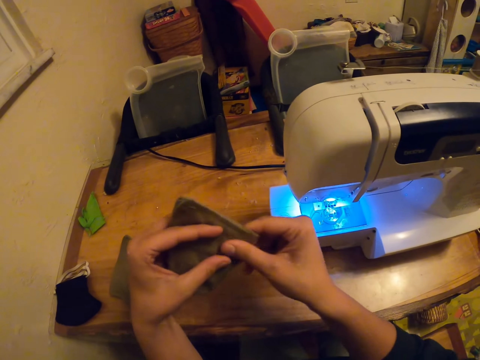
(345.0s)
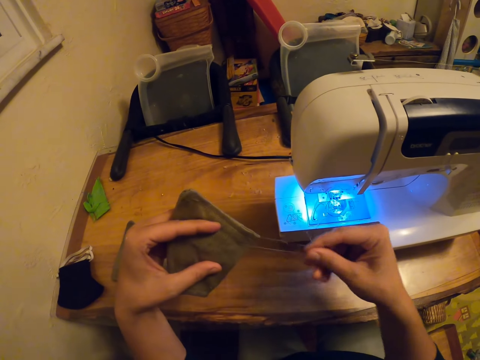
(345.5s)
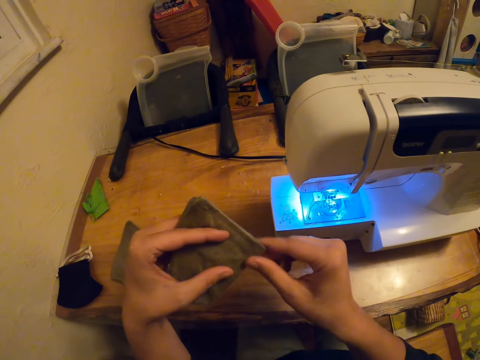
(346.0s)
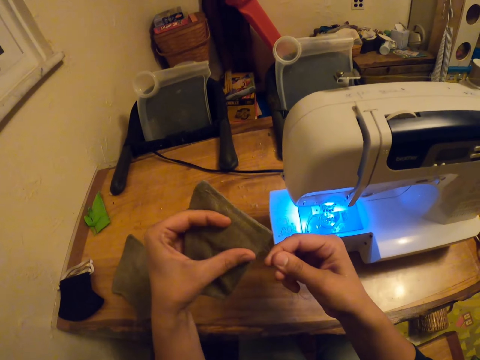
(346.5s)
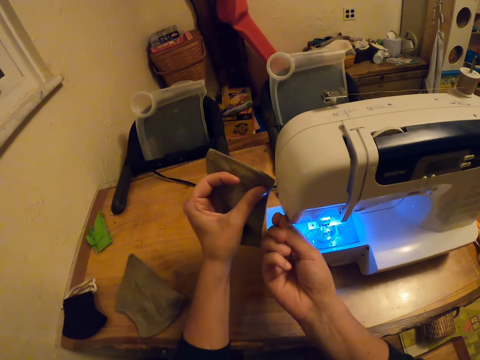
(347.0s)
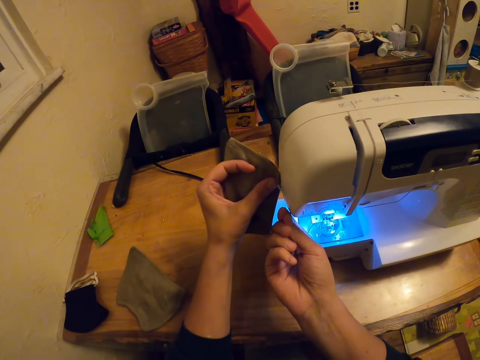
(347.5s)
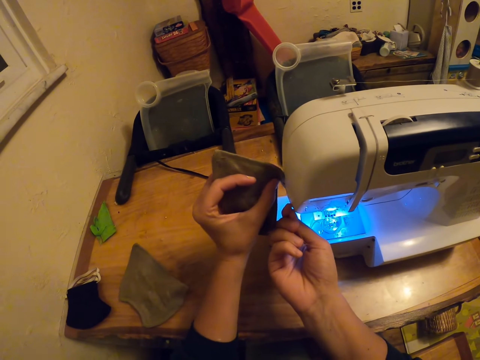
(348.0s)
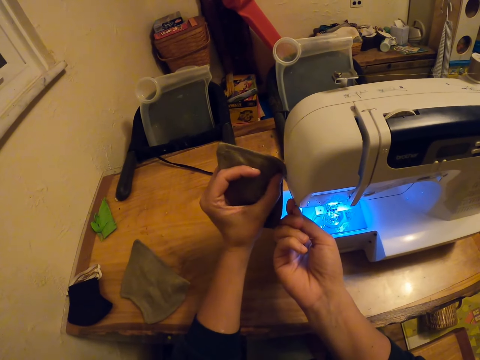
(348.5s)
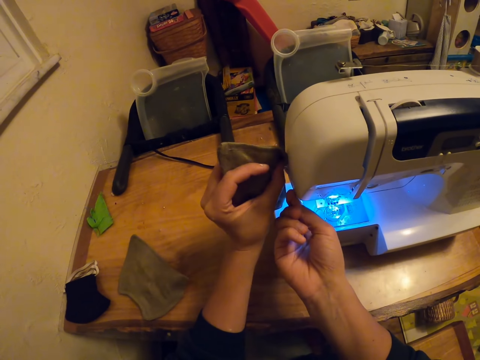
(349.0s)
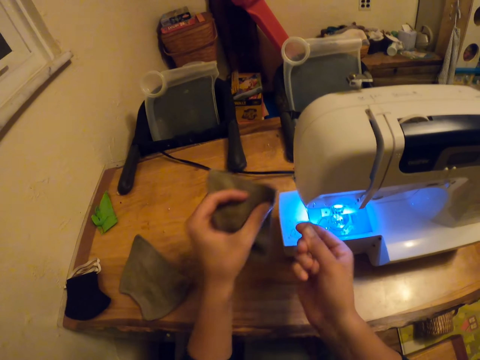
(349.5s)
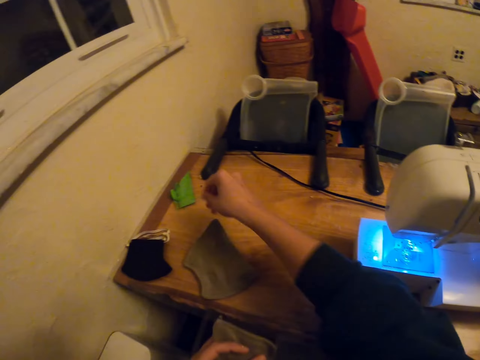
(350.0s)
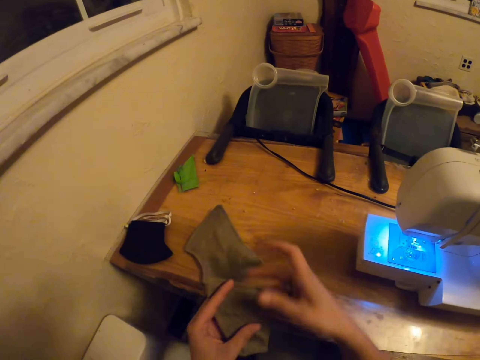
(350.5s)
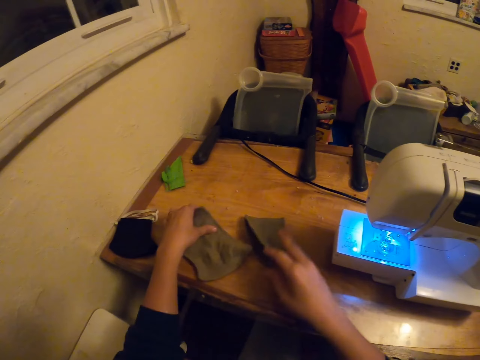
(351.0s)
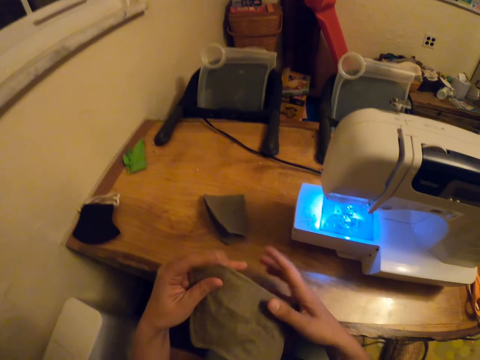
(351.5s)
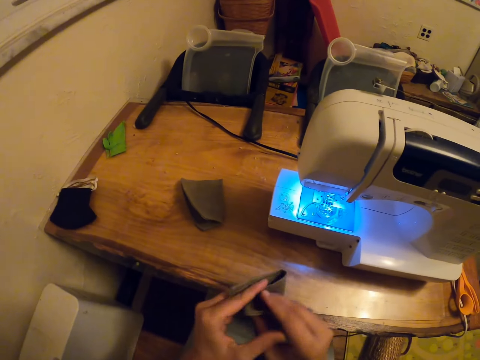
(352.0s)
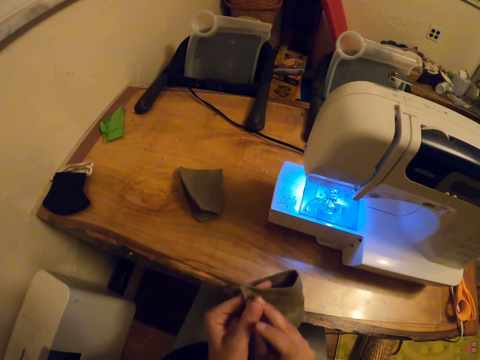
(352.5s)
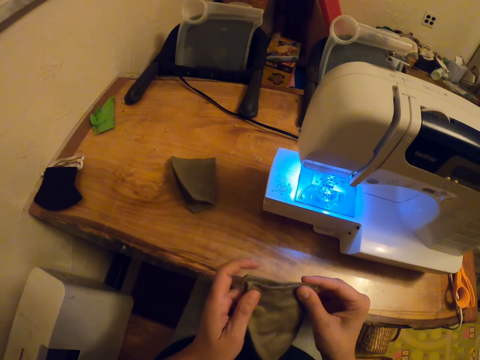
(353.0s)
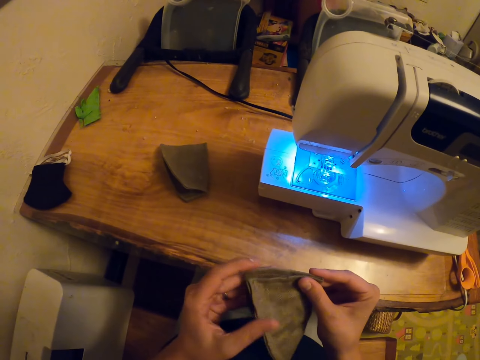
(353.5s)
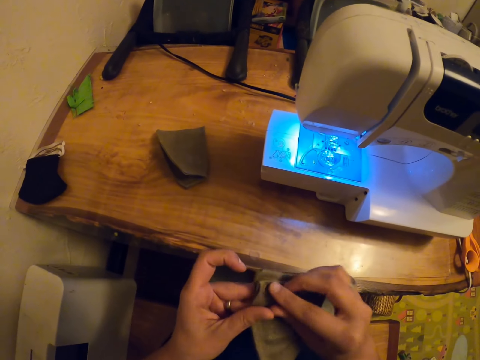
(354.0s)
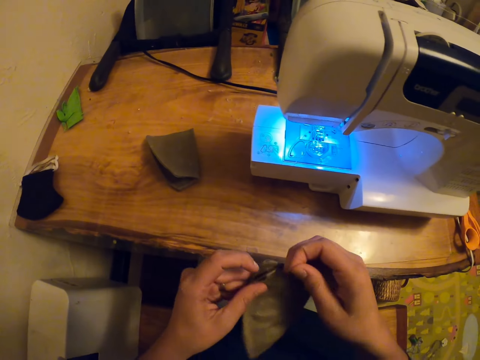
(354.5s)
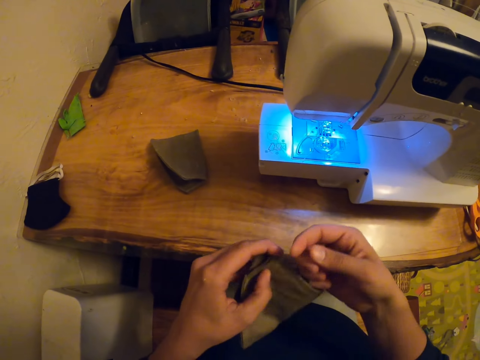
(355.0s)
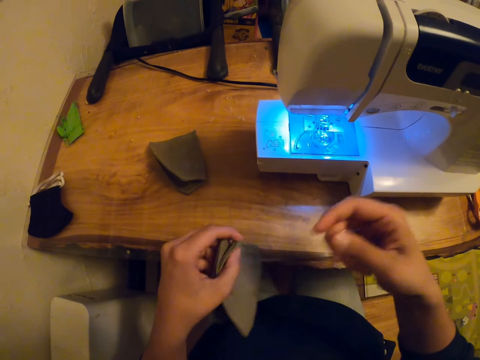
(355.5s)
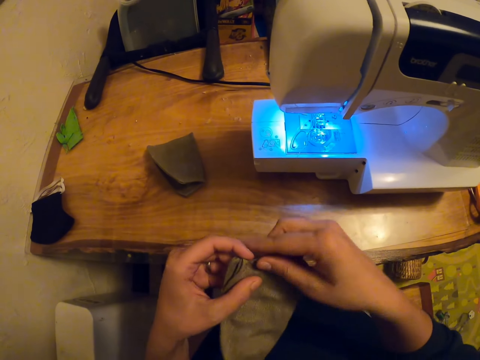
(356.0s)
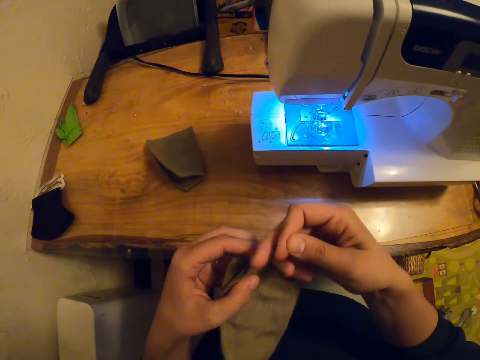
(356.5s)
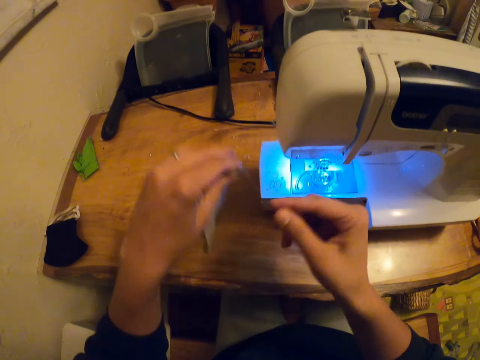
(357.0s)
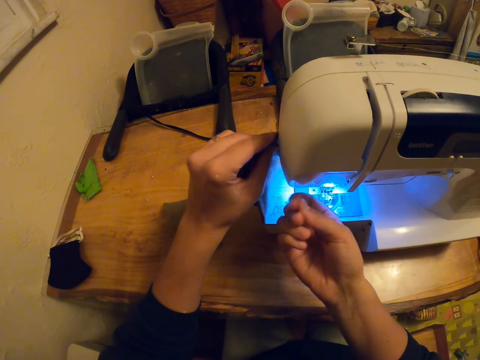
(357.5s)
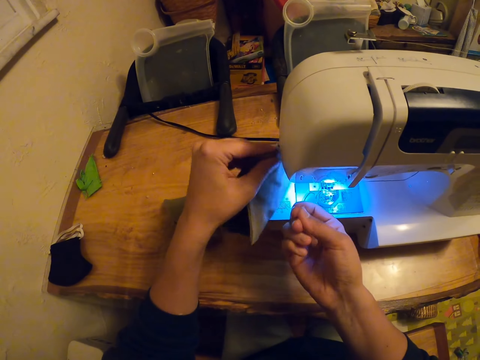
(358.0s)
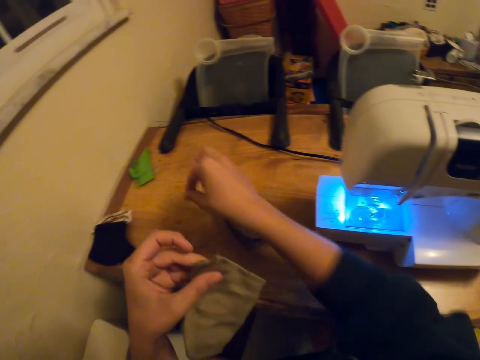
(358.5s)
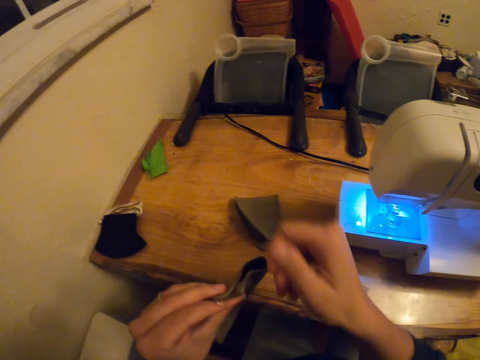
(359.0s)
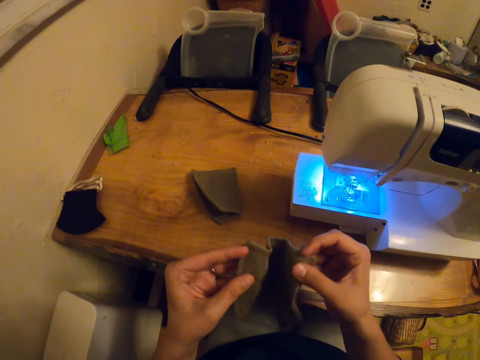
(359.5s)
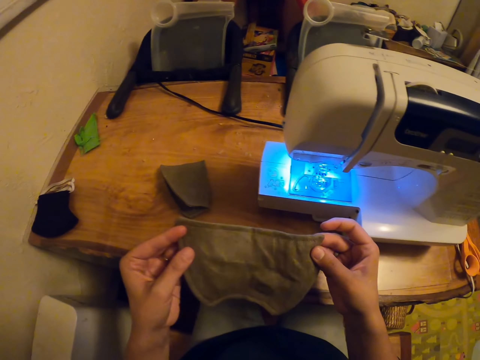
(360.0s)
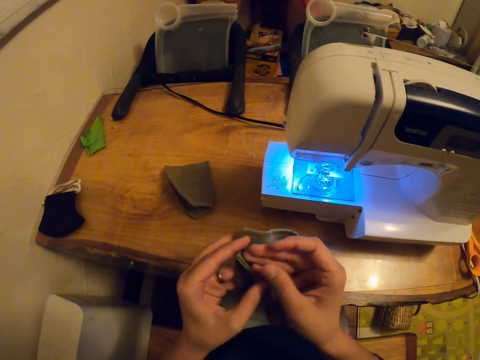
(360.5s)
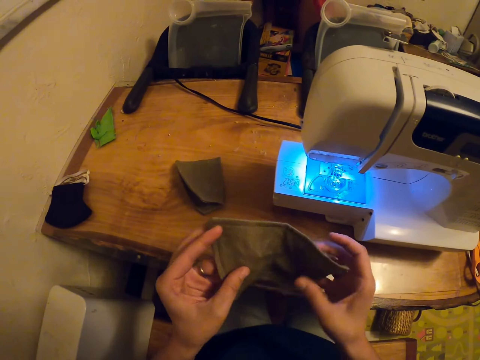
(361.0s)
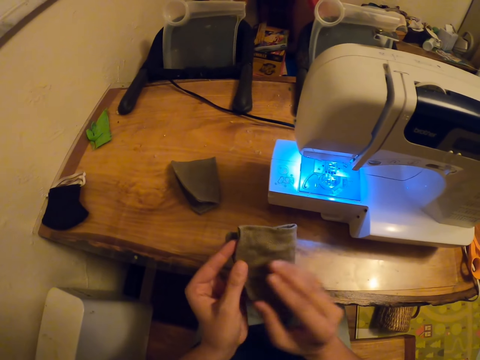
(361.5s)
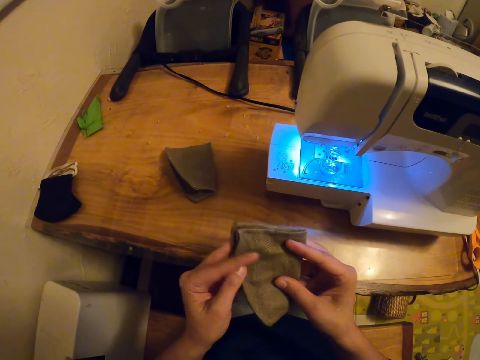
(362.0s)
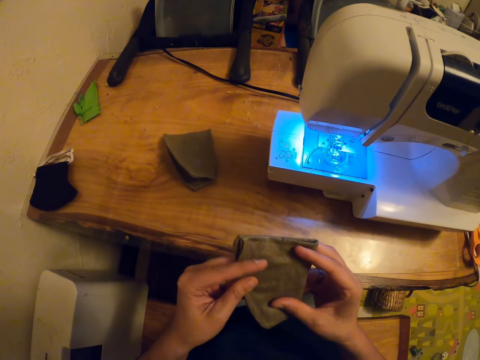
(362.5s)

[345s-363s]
The camera wearer removes the threads from the cloth. They cut the thread. They hold the sewing machine. They drop the thread on the table. They put the cloth on the table. They take the cloth from the table. They fold the cloth. They pull the thread from the cloth. They cut the thread on the cloth on the sewing machine. They drop the thread on the table. They hold the cloth. They adjust the cloth. They fold the cloth.

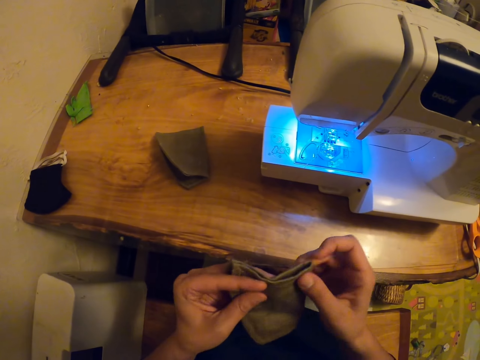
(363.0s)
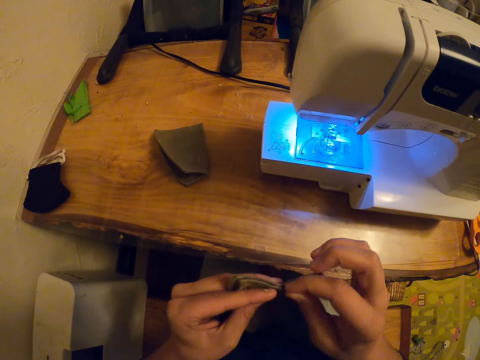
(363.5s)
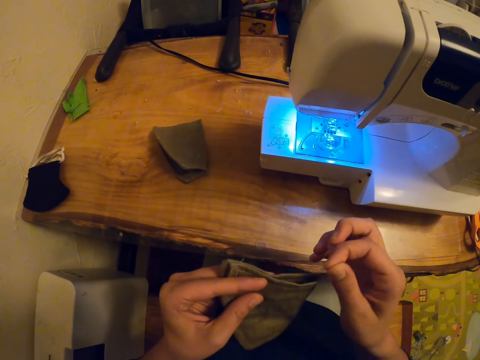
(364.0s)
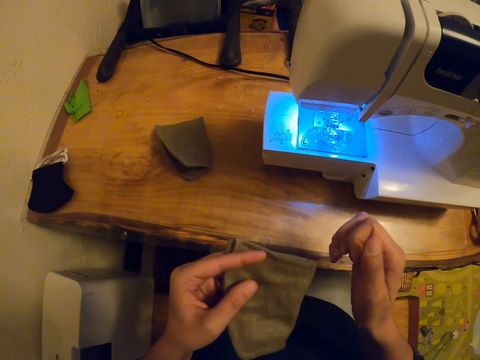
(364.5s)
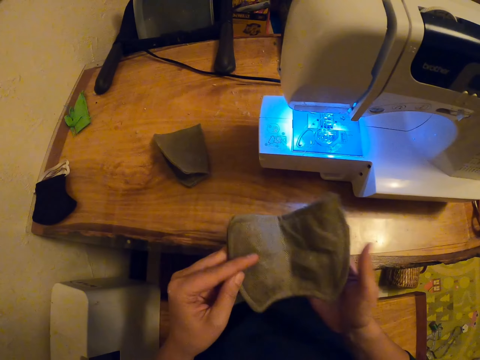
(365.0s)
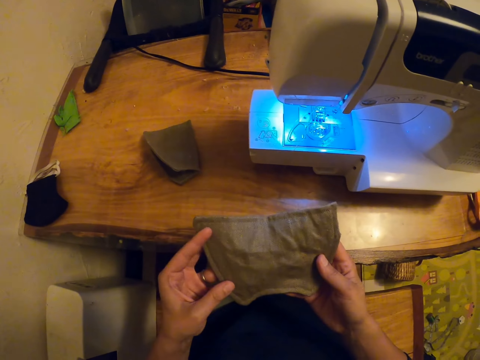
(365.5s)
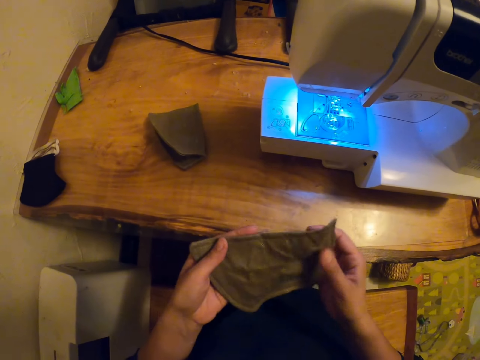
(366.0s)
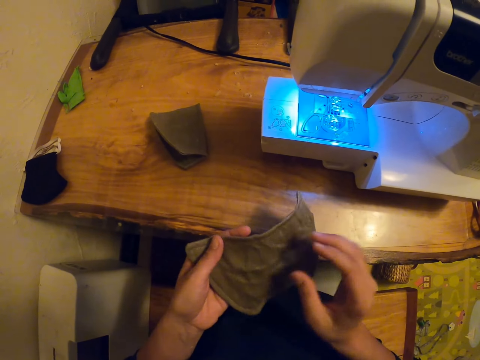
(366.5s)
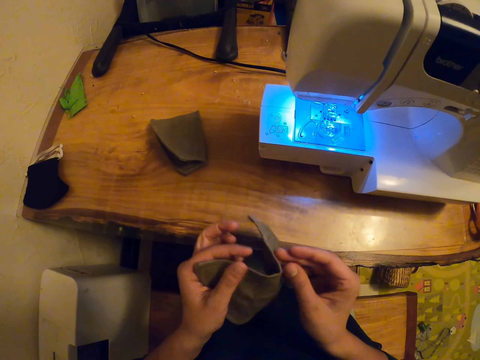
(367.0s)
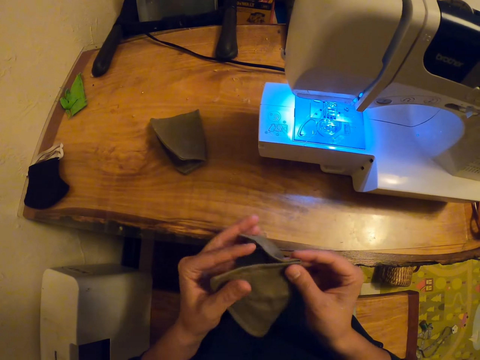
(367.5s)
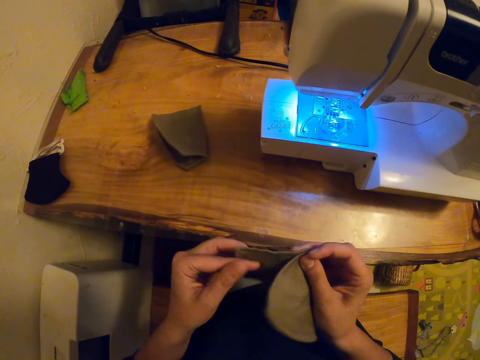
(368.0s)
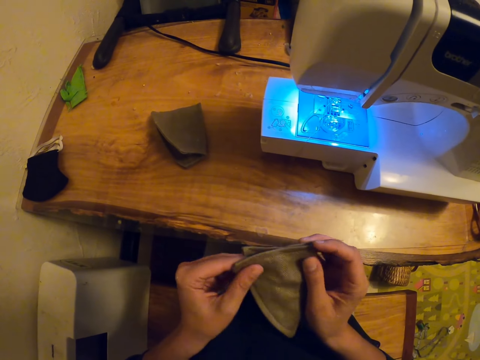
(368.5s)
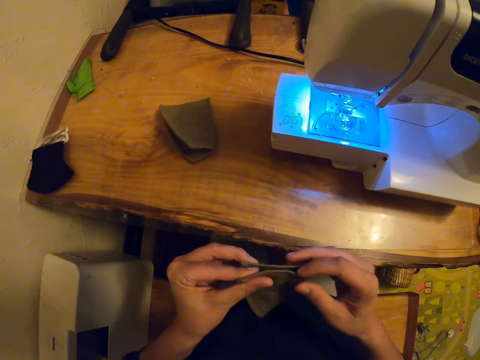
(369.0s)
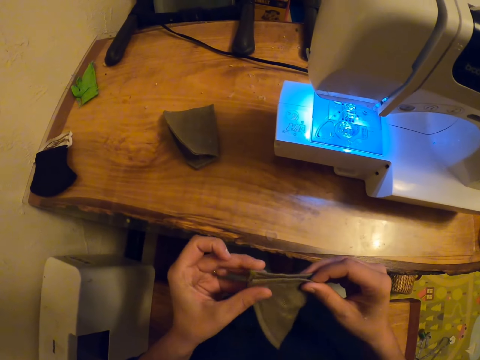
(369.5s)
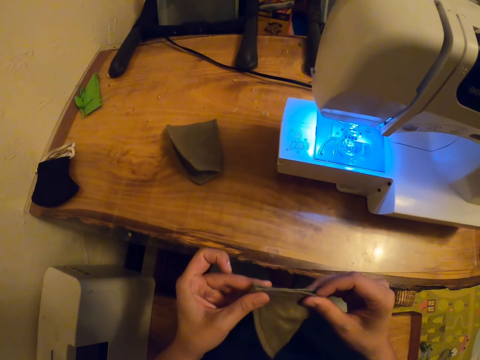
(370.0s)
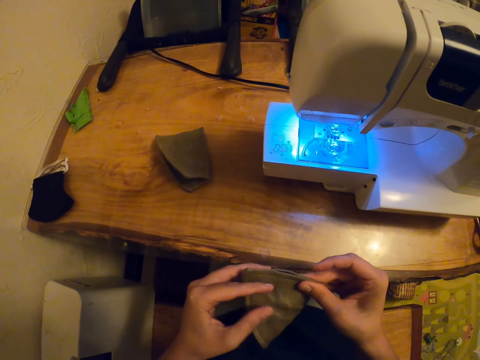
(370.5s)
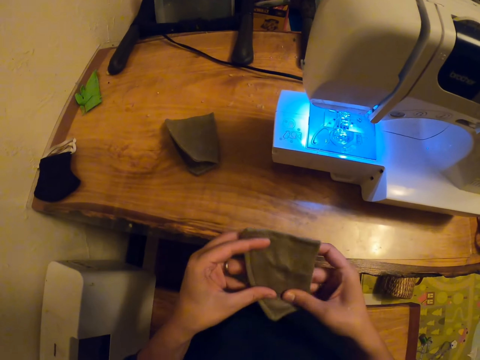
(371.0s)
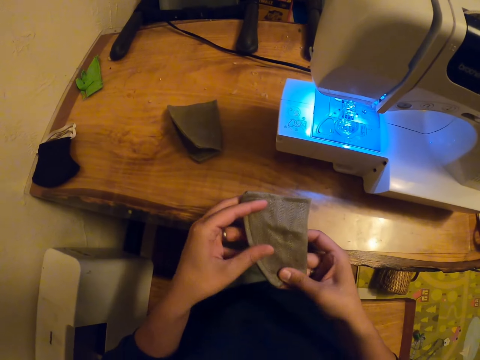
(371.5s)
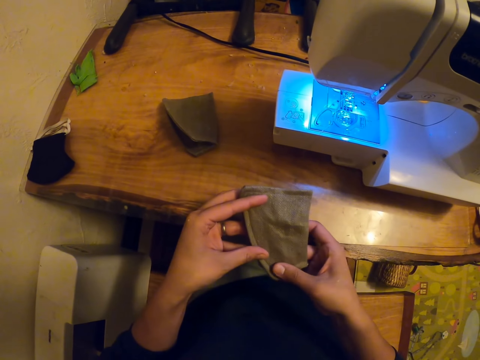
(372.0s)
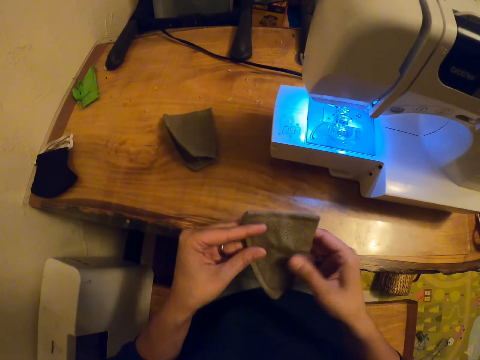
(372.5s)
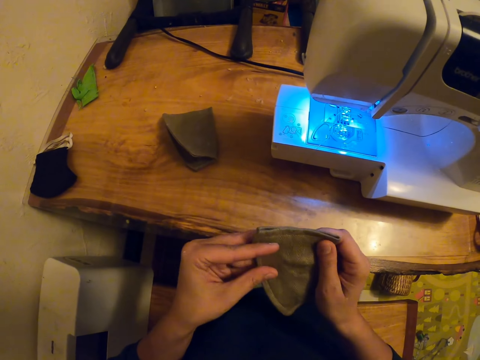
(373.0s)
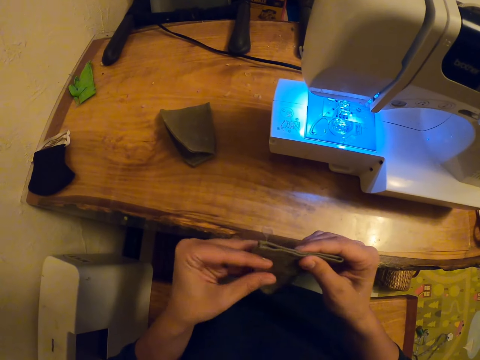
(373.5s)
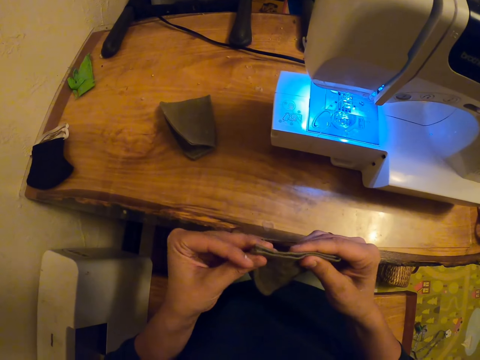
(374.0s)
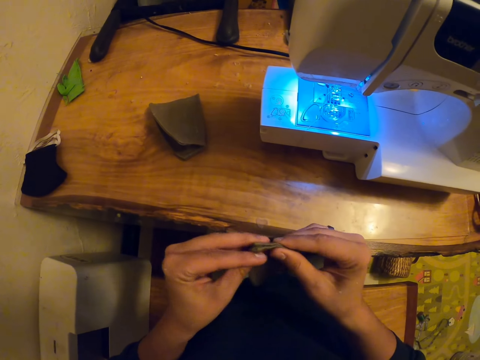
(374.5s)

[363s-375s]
The camera wearer removes the thread from the cloth. They fold the cloth.
